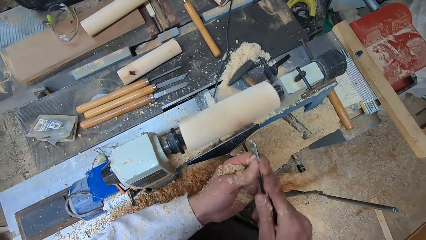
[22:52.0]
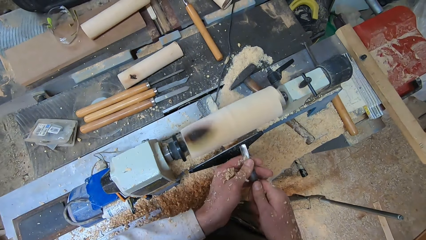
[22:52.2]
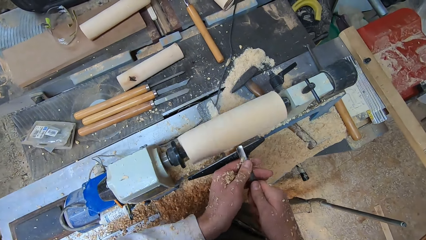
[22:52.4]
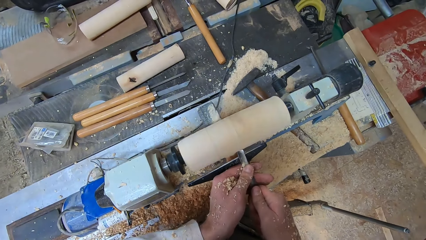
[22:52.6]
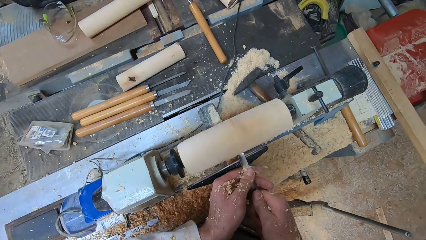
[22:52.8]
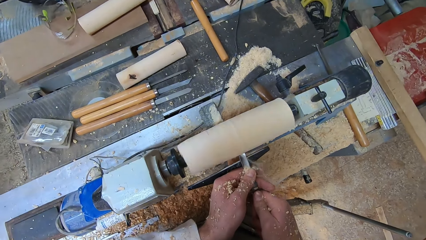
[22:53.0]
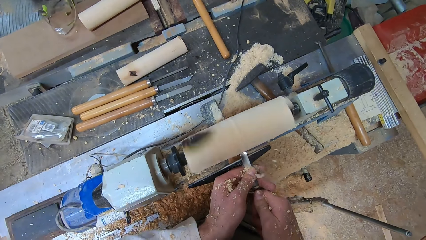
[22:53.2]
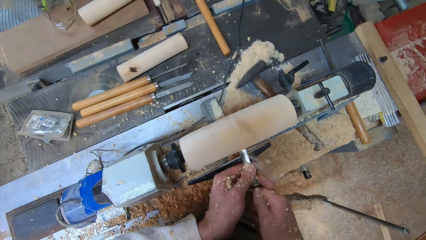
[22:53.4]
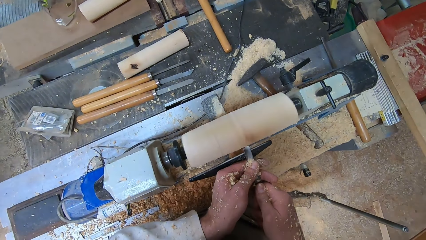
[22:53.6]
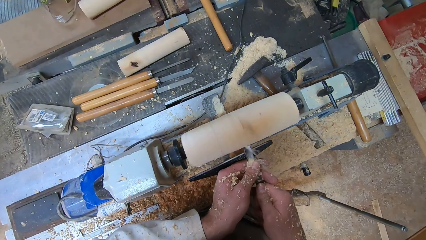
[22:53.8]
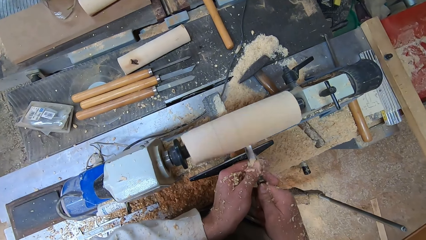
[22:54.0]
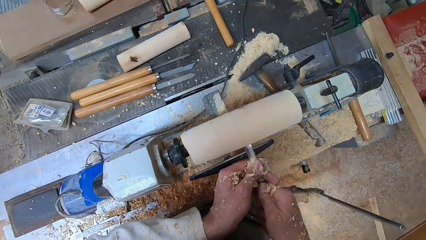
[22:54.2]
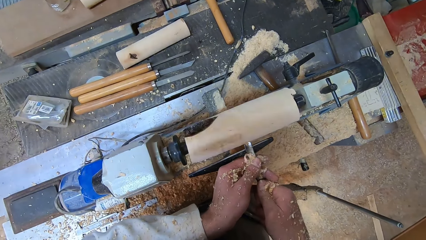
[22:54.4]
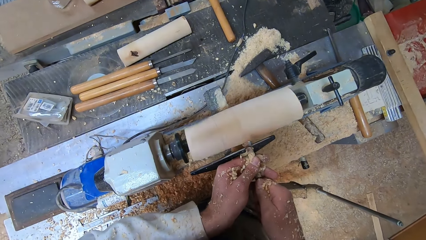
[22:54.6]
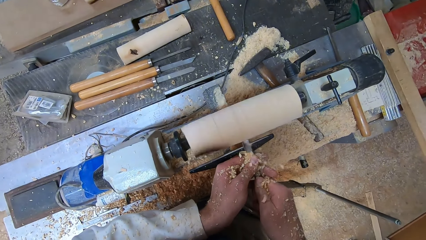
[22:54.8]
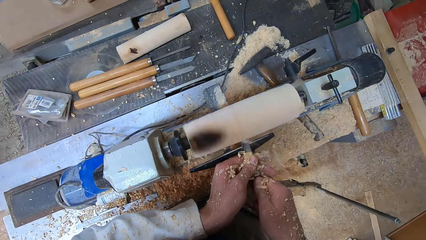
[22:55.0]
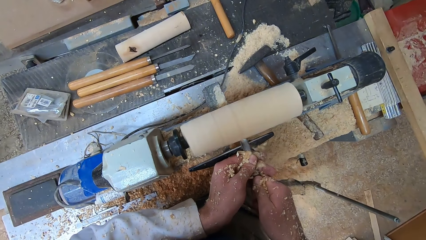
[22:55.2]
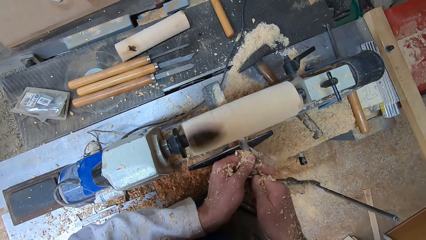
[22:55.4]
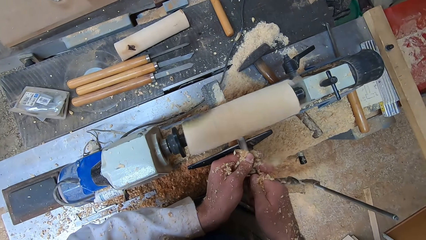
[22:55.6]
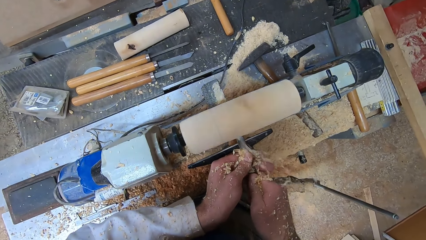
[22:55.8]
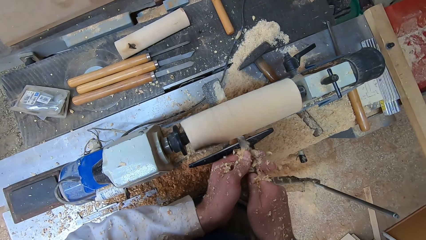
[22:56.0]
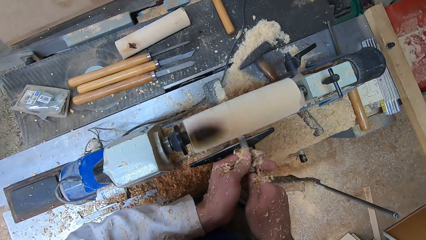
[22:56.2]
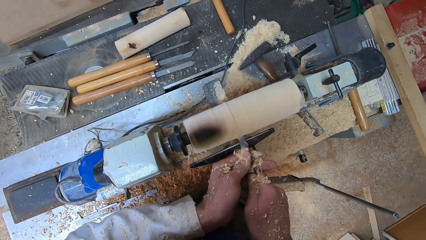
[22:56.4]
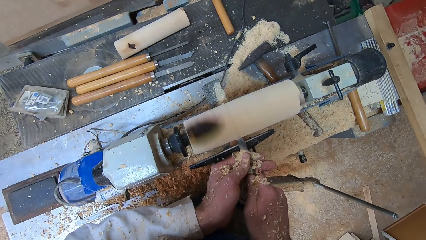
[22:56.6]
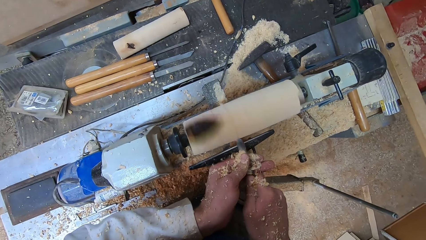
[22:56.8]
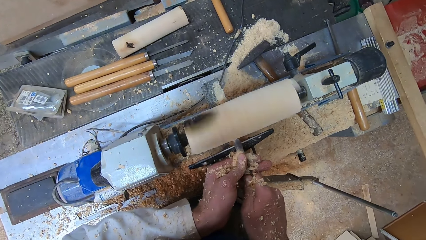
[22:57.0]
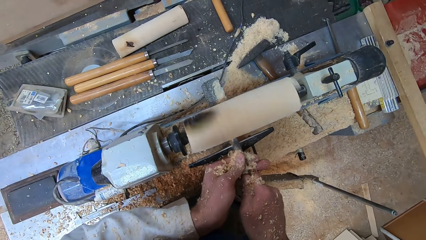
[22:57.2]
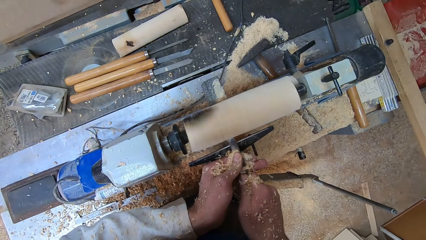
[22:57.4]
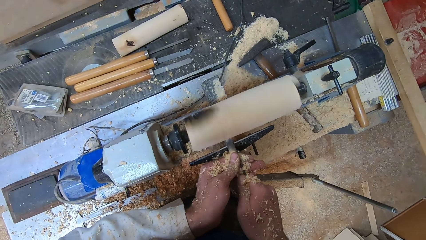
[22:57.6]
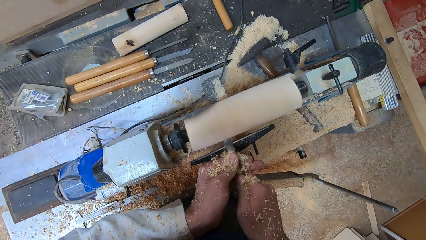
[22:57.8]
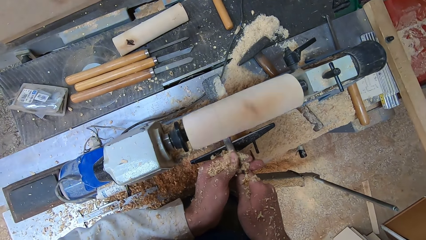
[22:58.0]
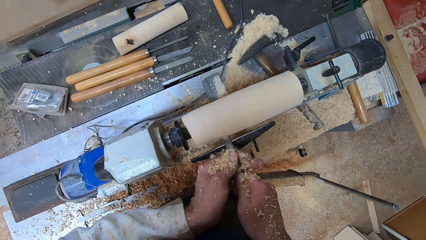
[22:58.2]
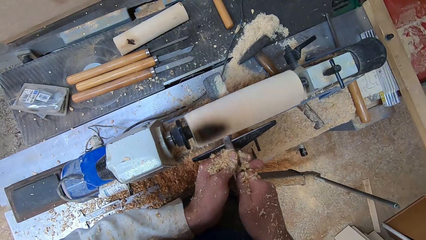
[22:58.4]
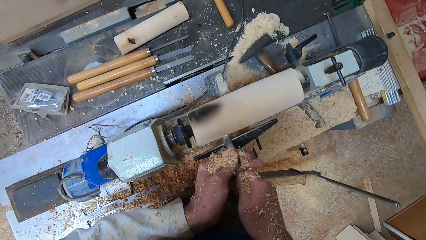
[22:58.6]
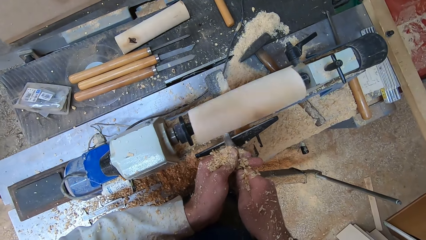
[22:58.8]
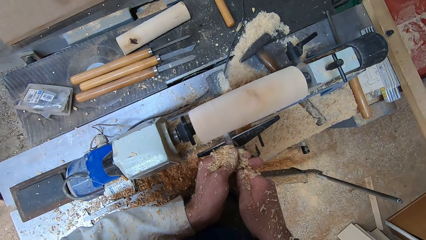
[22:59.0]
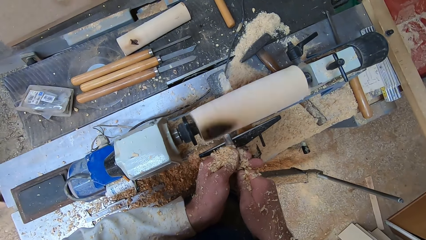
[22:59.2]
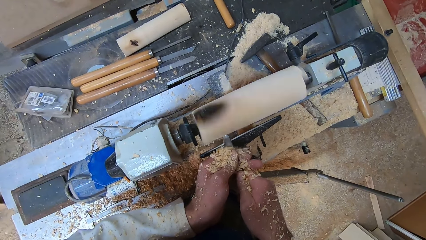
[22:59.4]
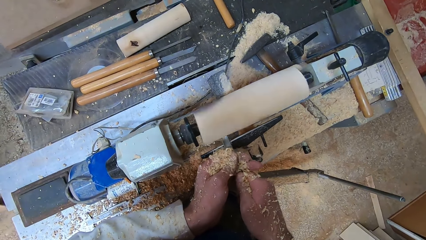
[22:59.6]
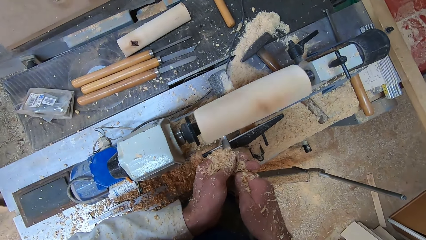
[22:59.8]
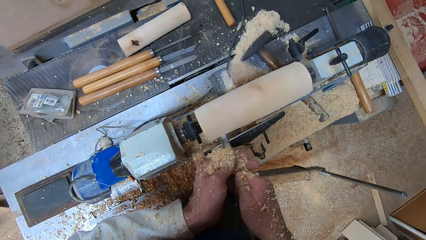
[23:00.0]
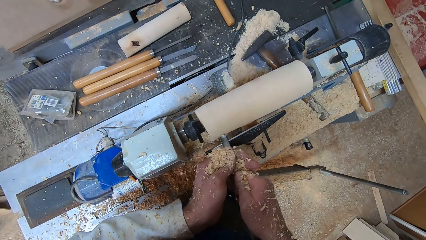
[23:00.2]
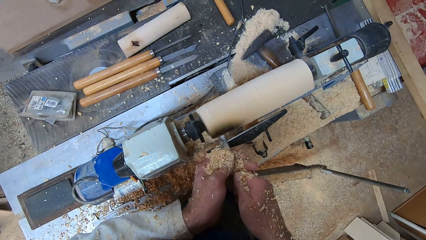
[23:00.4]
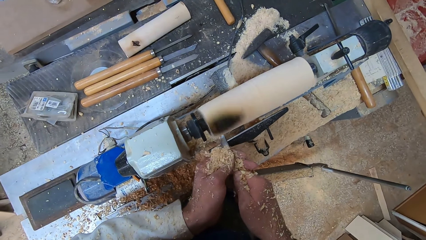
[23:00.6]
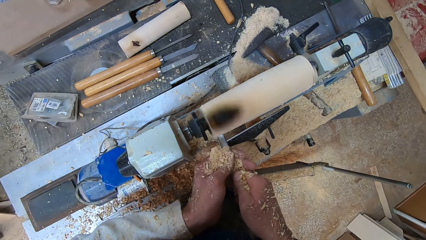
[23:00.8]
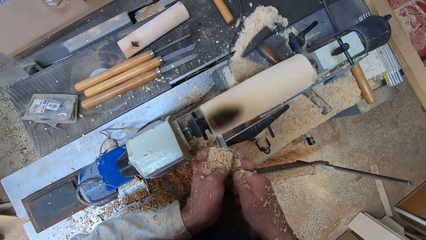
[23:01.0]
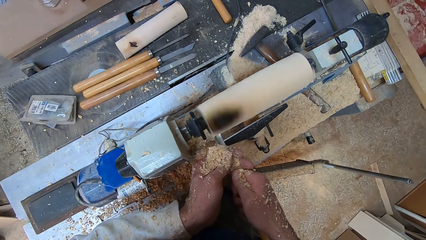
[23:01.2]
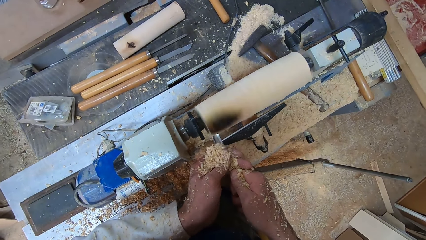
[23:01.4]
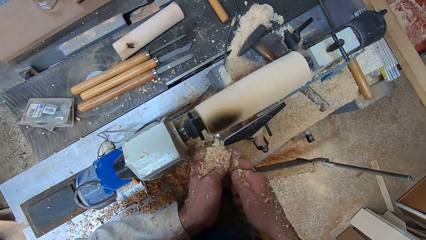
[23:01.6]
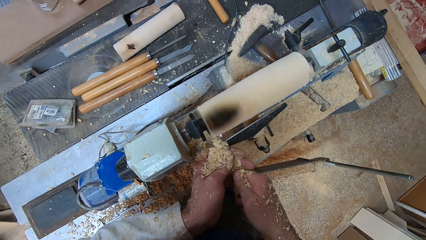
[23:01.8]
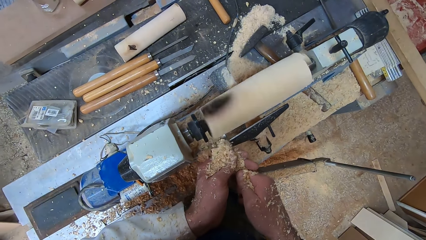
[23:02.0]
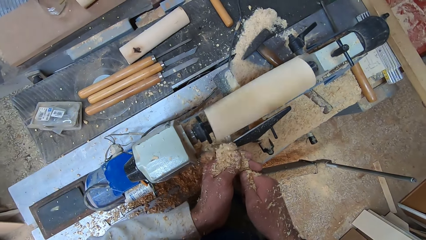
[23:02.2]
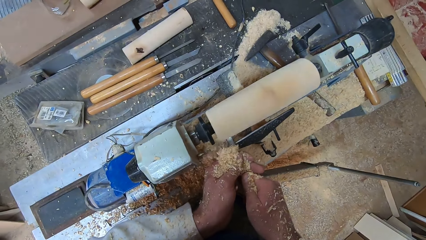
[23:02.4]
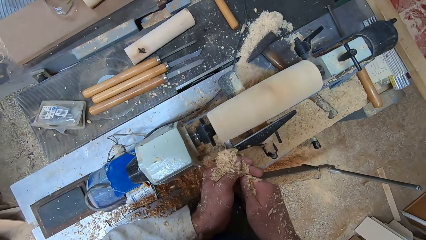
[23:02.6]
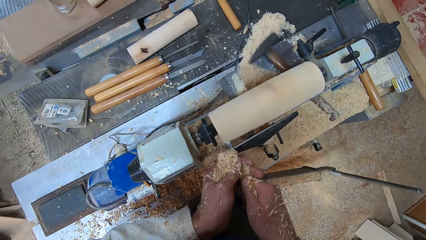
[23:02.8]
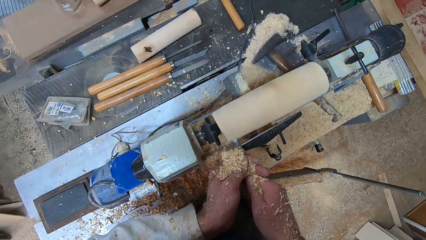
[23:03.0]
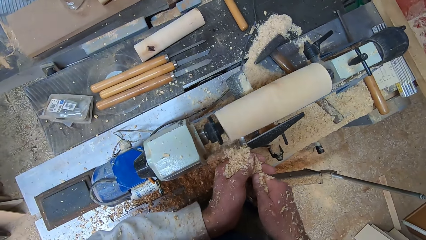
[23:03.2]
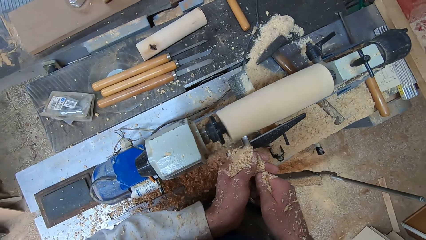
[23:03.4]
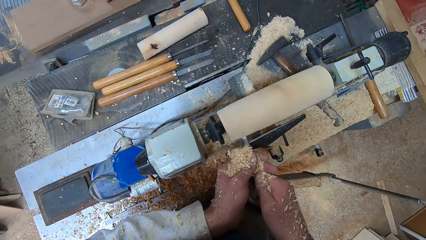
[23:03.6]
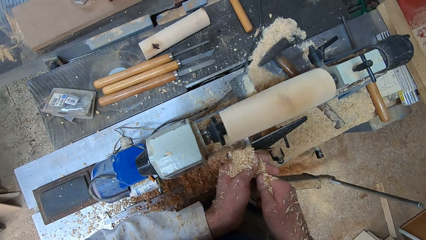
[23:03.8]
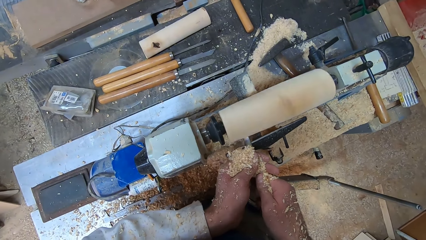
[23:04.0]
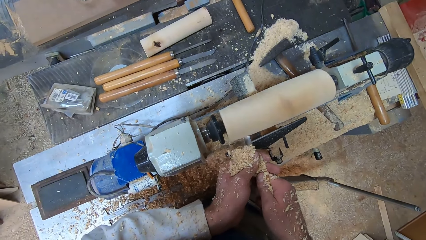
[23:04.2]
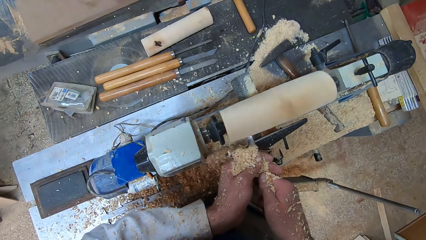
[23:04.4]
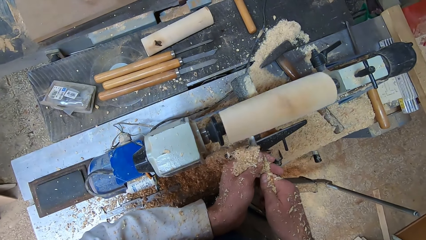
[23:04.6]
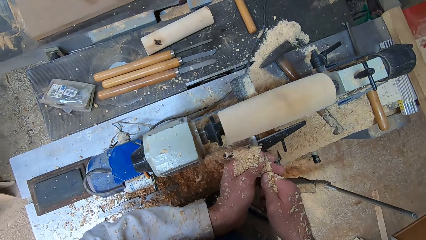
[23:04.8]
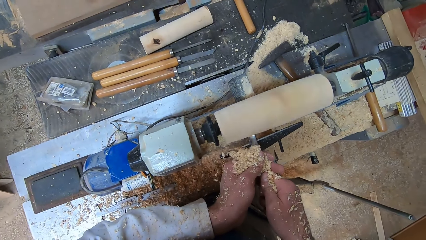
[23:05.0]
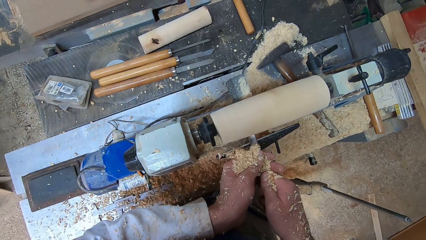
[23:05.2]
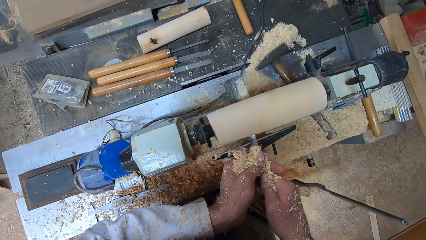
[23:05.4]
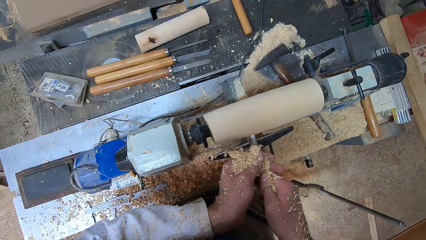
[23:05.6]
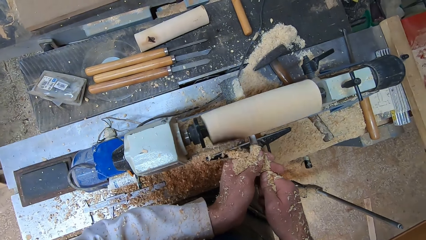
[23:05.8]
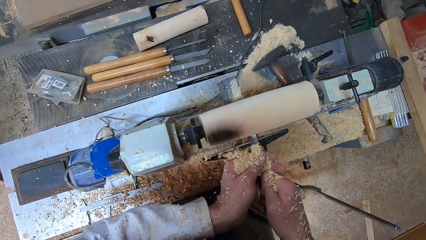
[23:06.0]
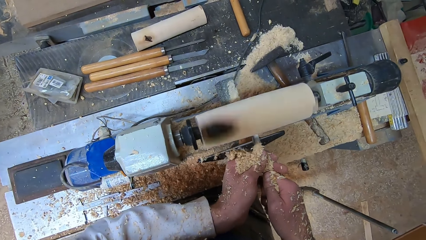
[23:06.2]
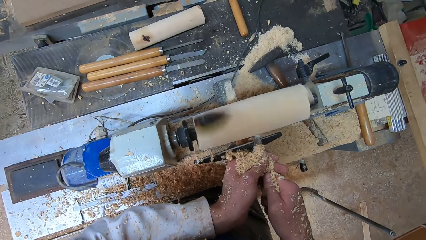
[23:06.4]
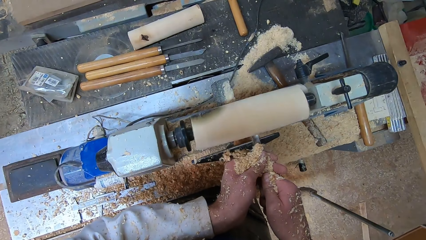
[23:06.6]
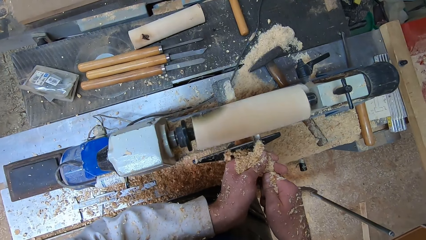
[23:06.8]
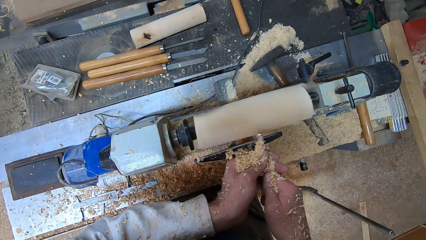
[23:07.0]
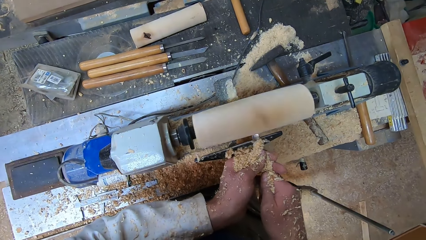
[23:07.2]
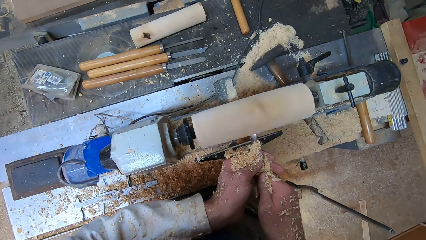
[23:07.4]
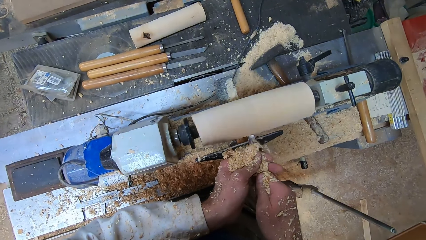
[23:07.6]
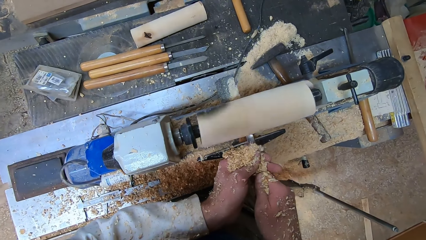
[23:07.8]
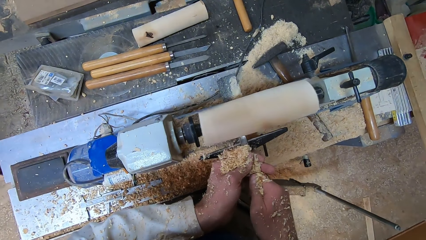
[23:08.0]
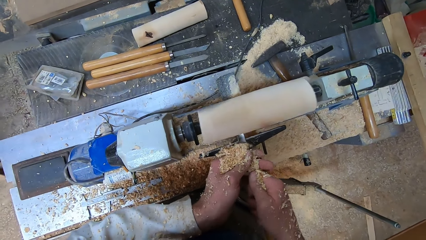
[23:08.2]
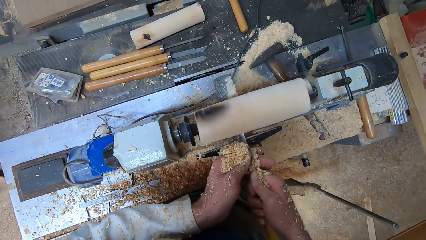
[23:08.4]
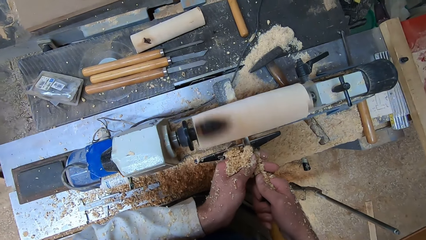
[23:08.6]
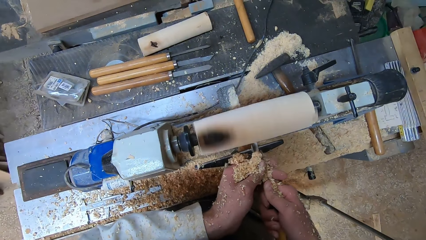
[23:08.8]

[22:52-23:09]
The camera wearer carves wood.
